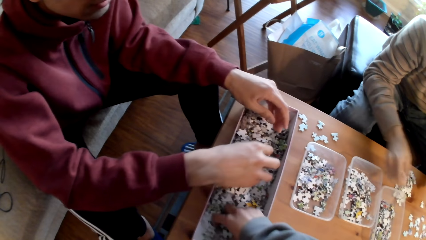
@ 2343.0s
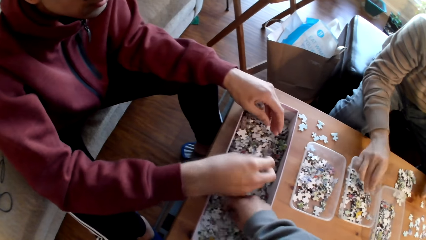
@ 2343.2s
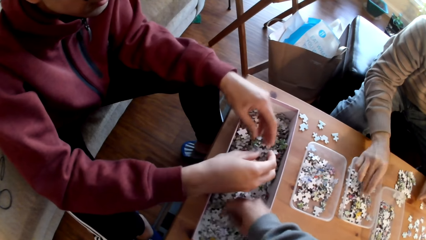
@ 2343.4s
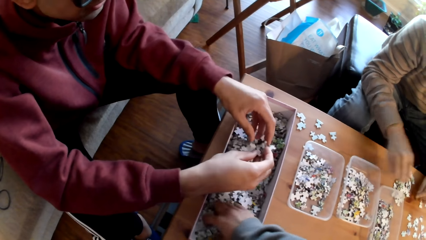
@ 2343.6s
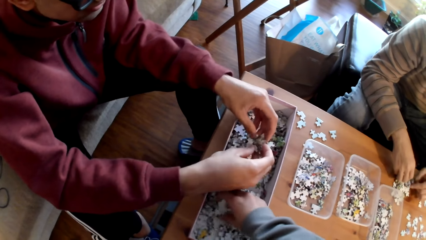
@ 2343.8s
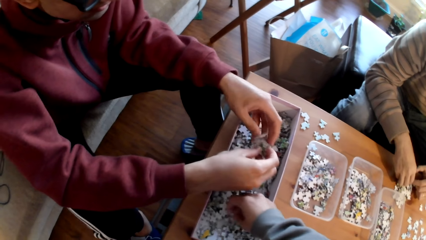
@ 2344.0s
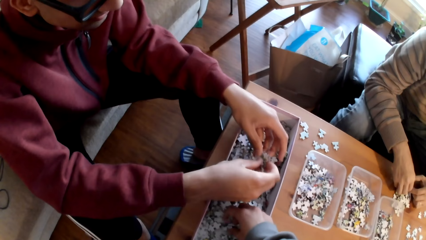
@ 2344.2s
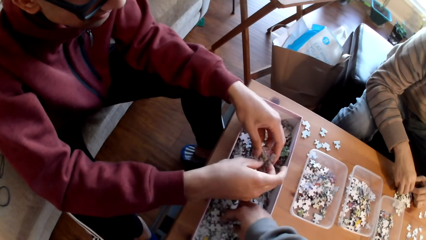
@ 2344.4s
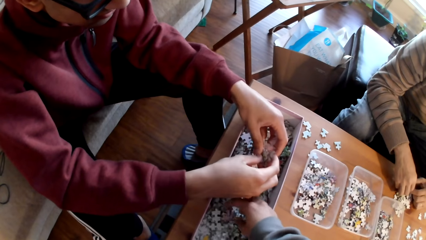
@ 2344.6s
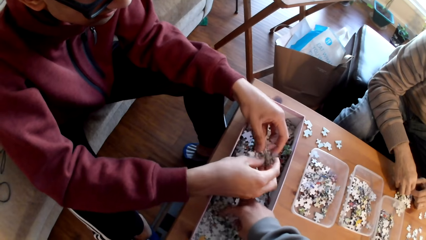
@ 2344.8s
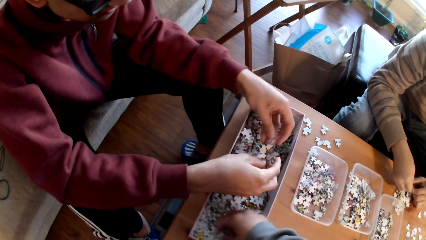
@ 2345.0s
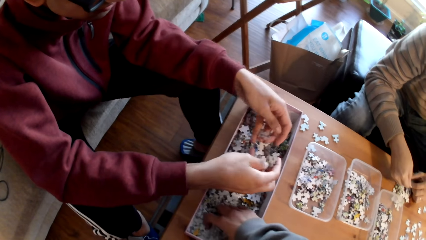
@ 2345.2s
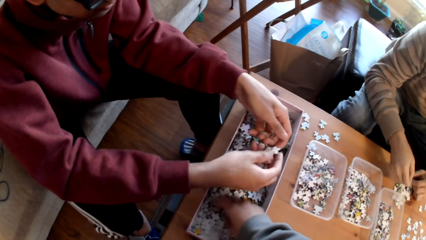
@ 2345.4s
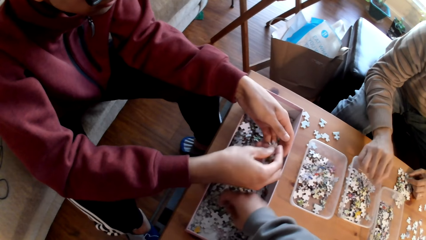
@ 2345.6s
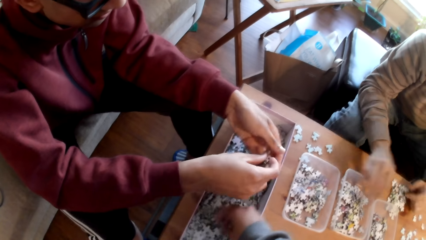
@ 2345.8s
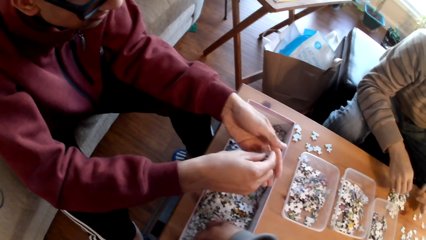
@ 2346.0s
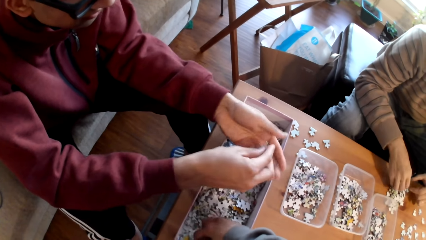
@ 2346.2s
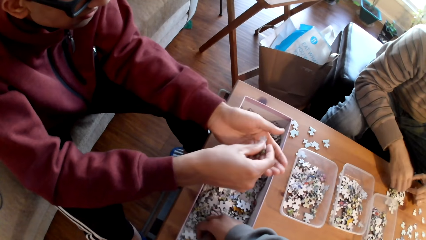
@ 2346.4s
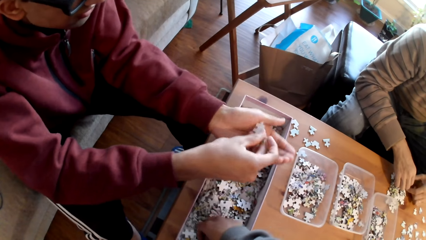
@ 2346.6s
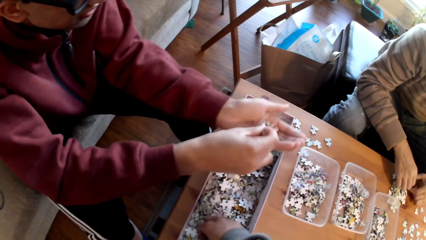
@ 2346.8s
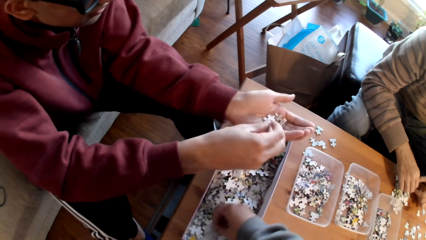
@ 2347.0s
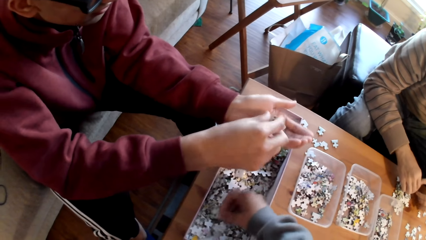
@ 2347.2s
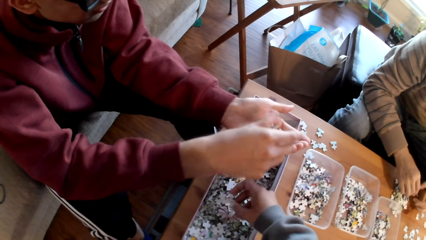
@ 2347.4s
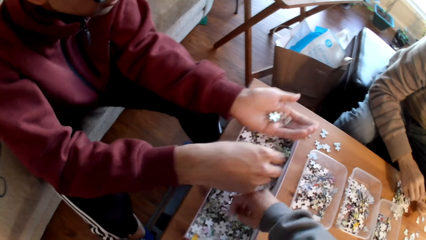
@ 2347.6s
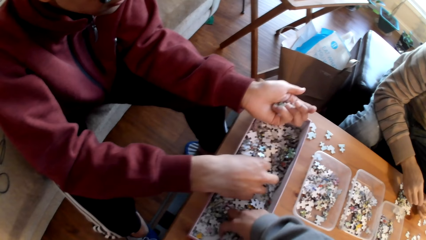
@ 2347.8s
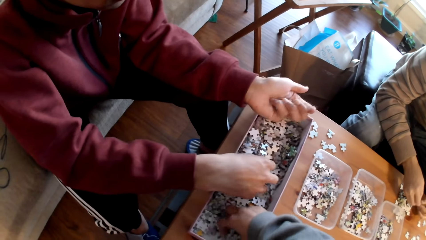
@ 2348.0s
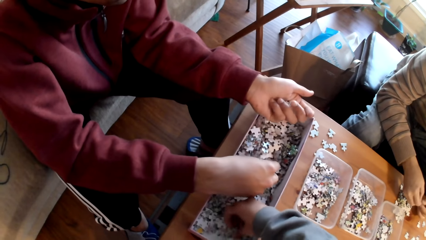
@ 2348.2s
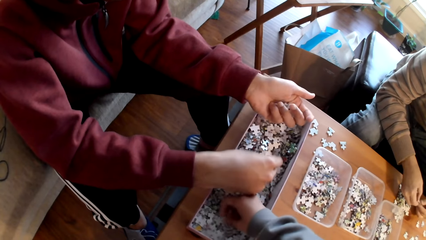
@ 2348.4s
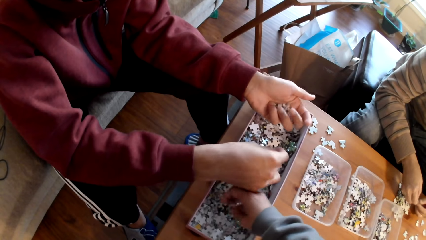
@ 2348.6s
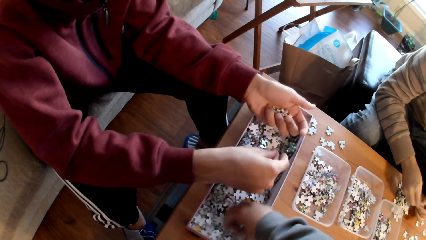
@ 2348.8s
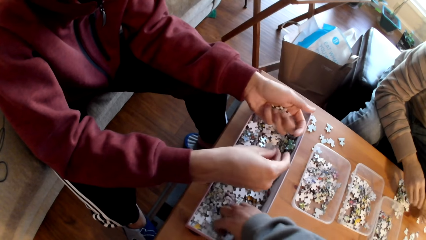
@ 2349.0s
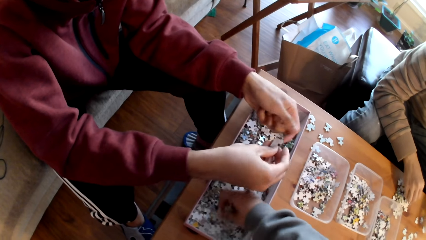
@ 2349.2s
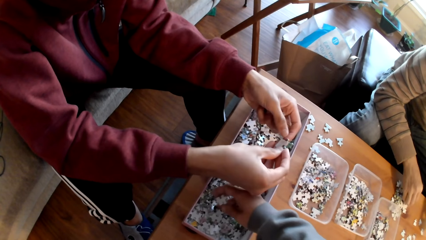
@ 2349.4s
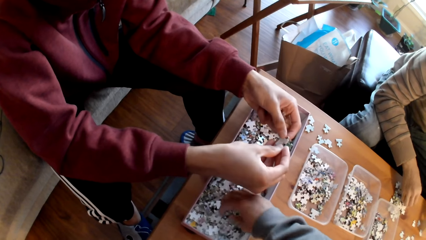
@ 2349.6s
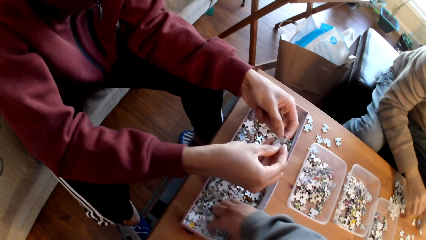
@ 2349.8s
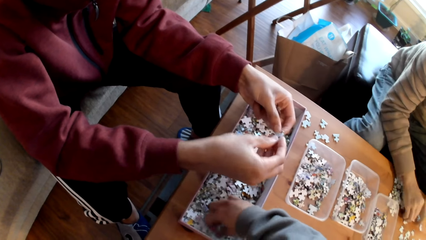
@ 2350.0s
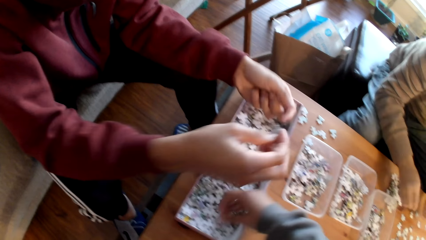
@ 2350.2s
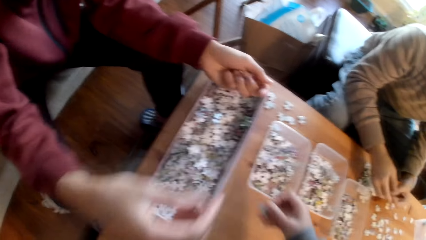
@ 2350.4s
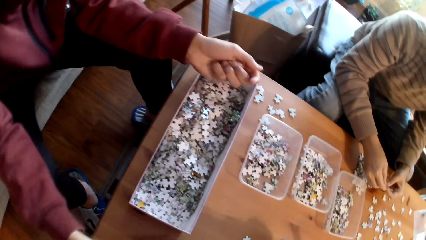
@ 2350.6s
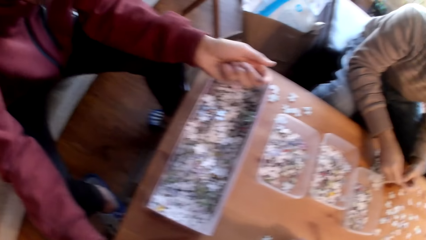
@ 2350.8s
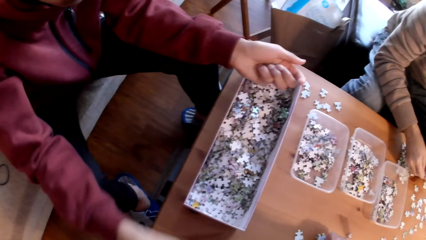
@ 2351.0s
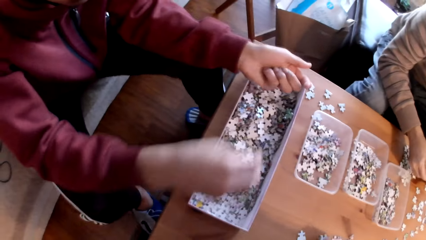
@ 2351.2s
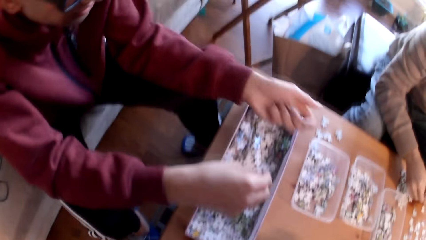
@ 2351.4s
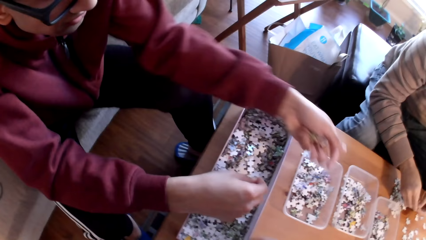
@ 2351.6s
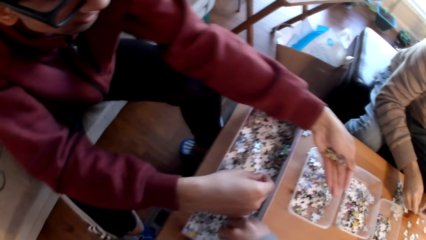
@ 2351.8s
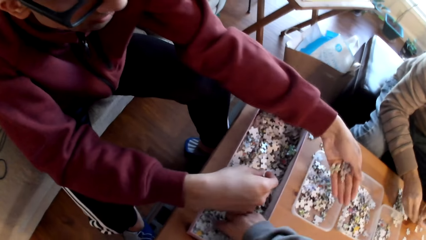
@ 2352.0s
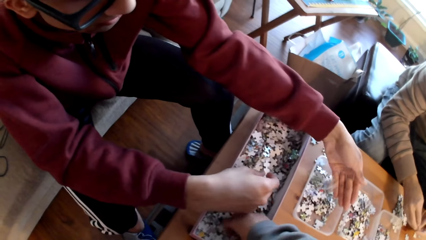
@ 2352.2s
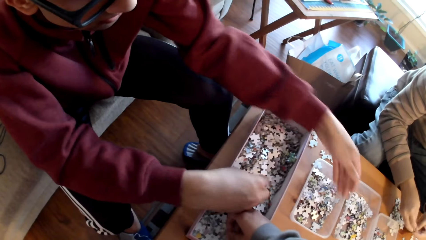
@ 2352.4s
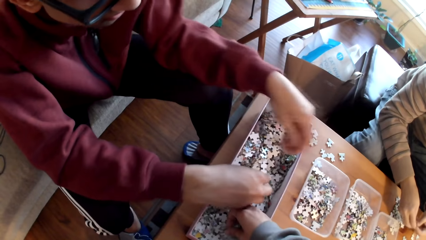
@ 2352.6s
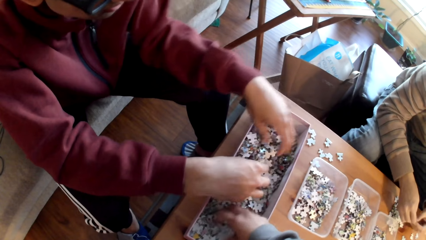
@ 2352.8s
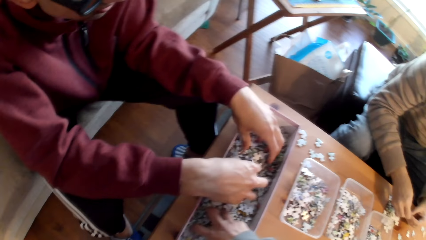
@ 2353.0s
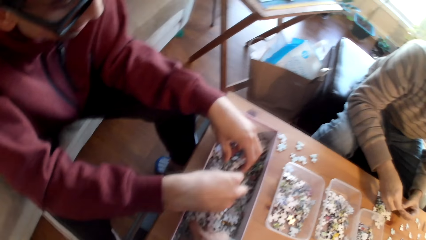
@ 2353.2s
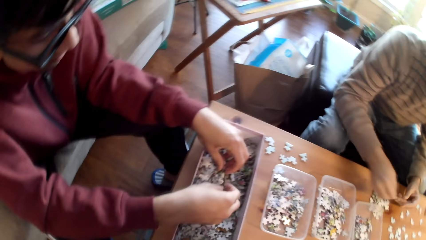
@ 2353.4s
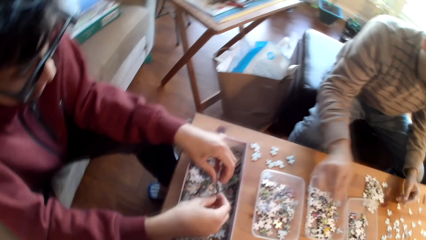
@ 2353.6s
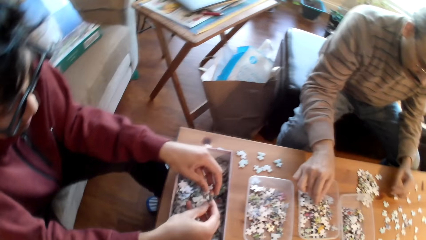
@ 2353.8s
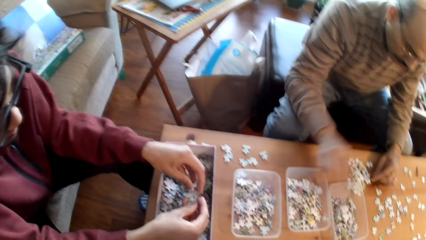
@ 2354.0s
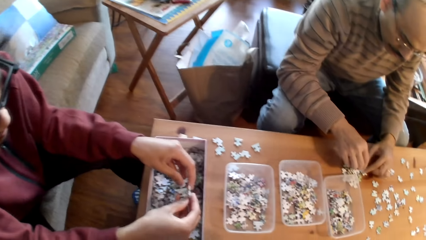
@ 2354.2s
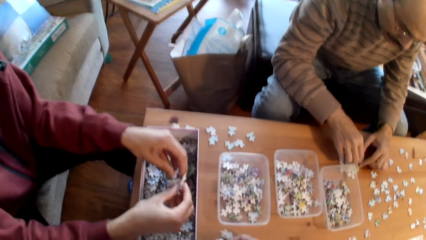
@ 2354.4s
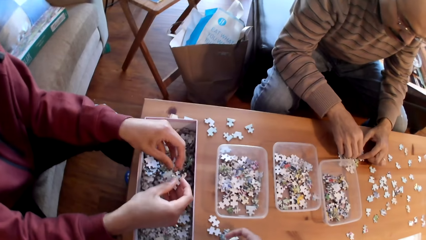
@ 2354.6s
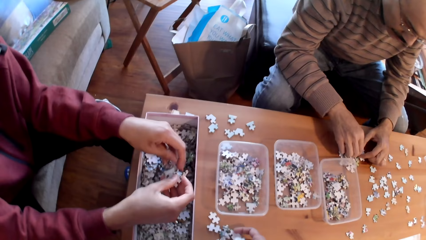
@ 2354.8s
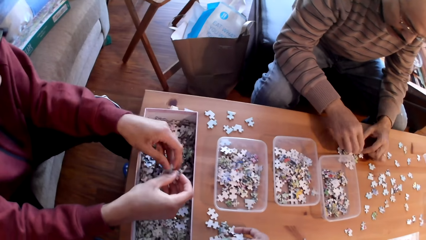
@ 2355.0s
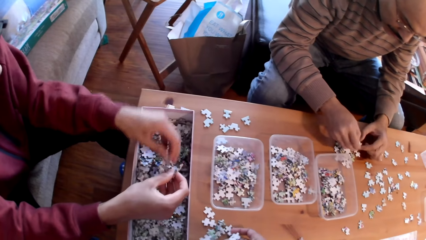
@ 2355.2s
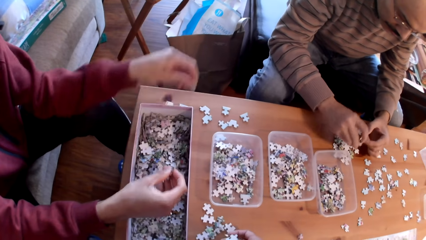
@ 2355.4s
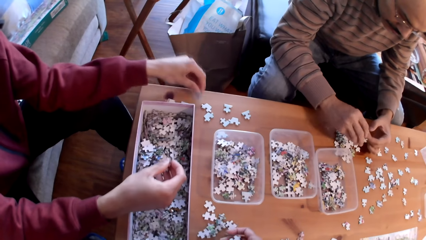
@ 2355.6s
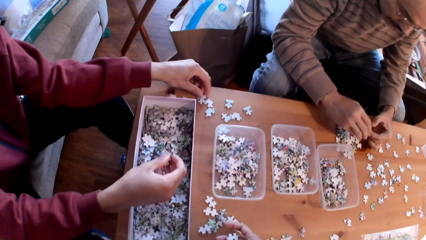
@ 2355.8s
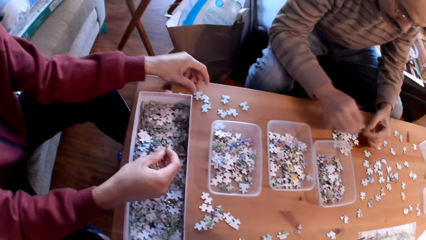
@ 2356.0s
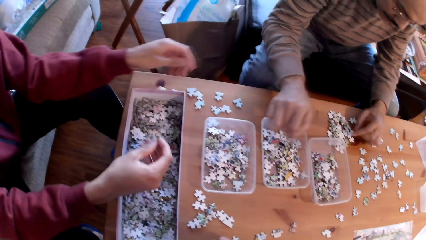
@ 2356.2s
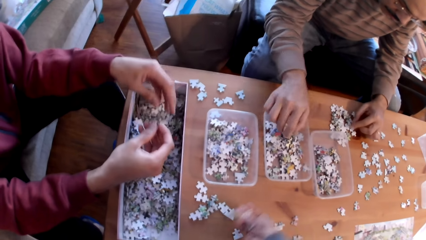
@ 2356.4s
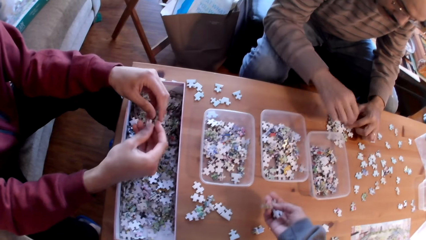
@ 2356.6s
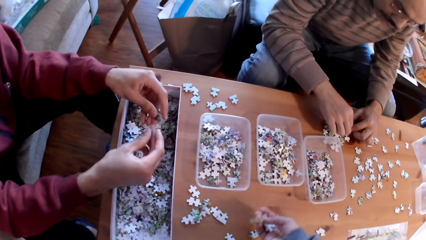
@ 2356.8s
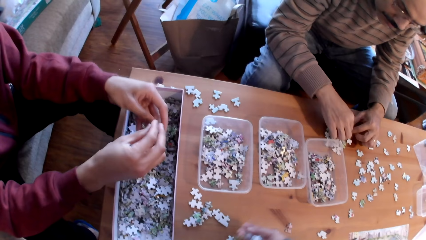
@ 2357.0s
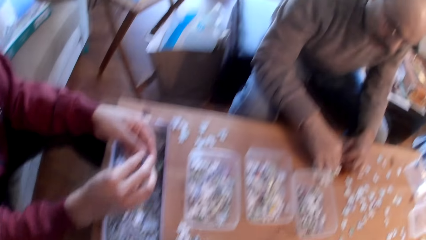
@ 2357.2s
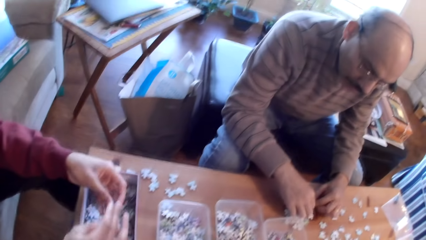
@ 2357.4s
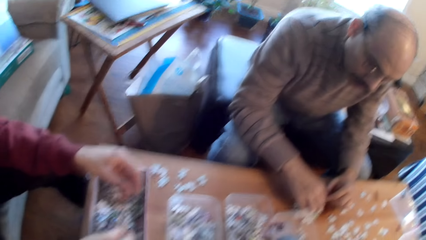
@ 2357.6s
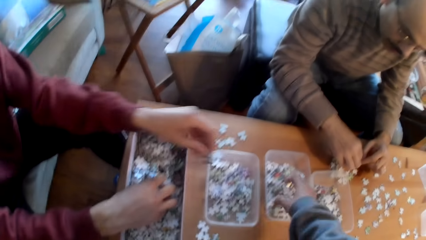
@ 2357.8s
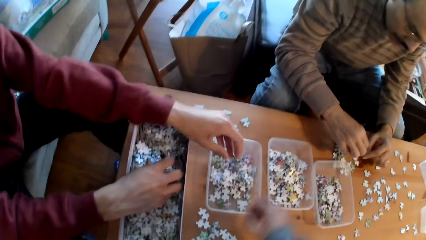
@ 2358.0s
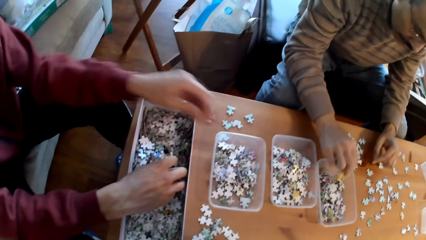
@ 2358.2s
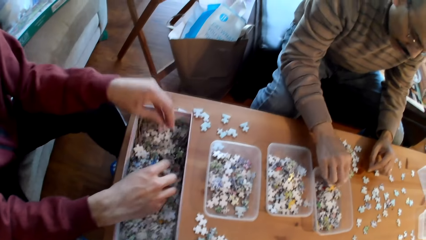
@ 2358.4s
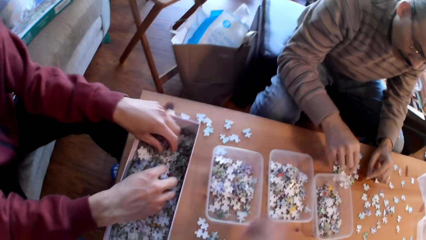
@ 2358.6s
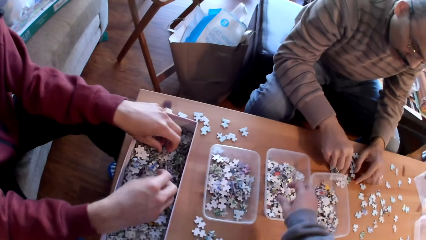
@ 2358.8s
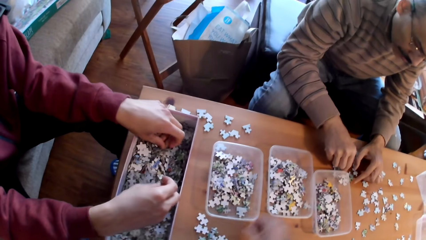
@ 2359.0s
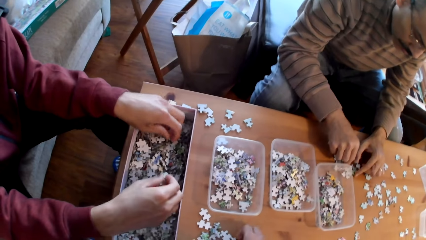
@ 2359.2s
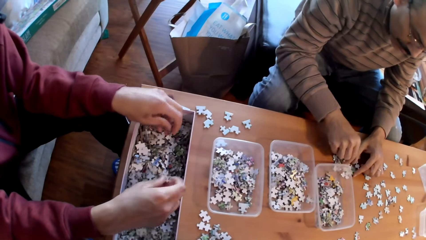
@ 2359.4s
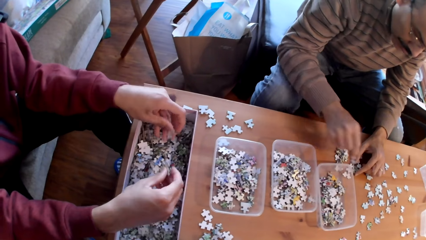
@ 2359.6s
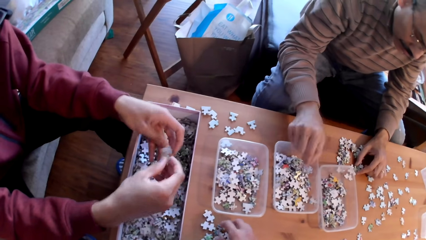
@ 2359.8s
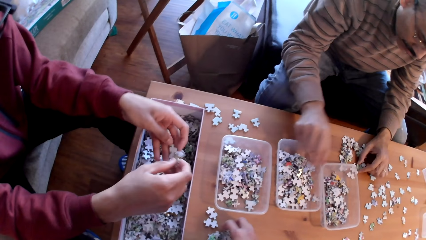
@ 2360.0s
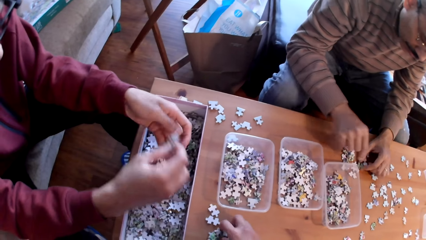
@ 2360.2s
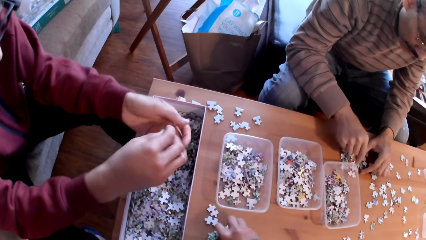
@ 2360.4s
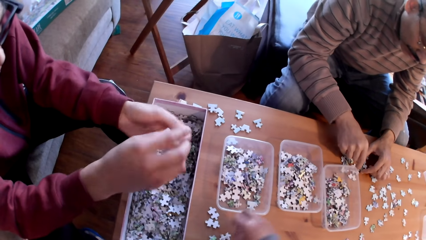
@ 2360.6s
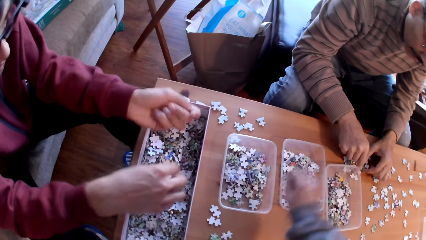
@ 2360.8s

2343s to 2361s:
The camera wearer puts the card in the tin. A man sorts puzzle pieces on the table. Another man sorts puzzle pieces on the table. The first man sorts puzzle pieces on the table. The camera wearer sorts puzzle pieces. A third man arranges the cards. The first man sorts puzzle pieces on the table. The third man puts cards in the tin. The second man sorts puzzle pieces on the table. A fourth man puts cards in the tin. The first man sorts puzzle pieces on the table. The camera wearer sorts puzzle pieces on the table. The second man sorts puzzle pieces on the table. The camera wearer puts cards in the tin and sorts puzzle cards on the table. The first man sorts puzzle pieces in the box.
